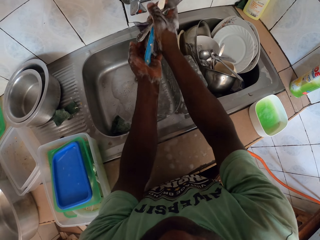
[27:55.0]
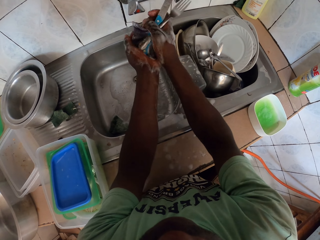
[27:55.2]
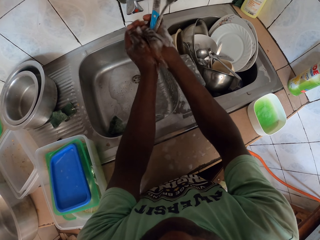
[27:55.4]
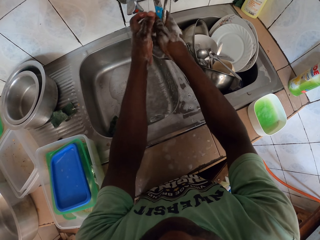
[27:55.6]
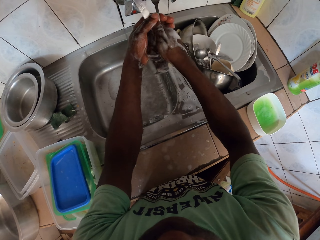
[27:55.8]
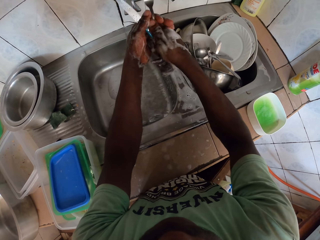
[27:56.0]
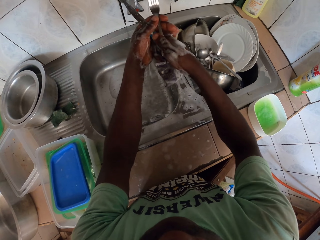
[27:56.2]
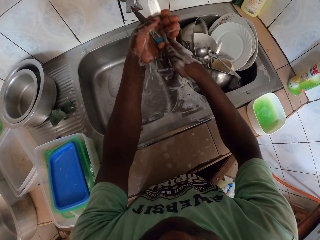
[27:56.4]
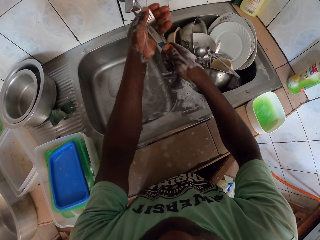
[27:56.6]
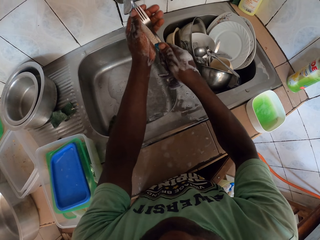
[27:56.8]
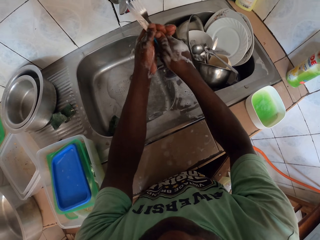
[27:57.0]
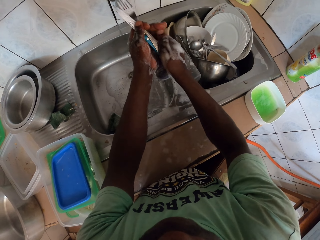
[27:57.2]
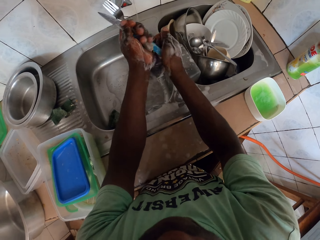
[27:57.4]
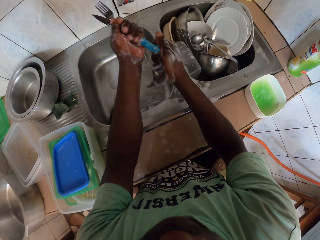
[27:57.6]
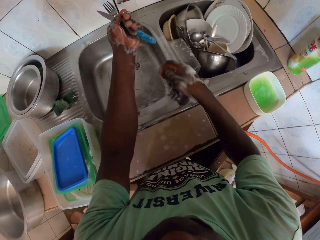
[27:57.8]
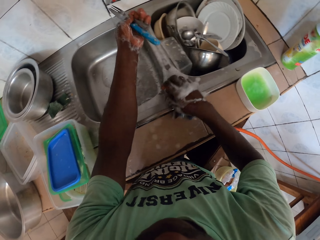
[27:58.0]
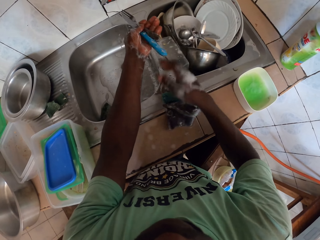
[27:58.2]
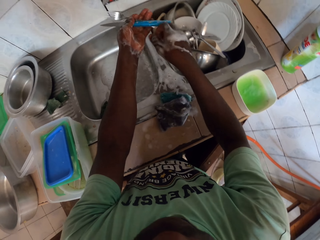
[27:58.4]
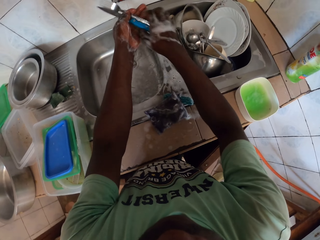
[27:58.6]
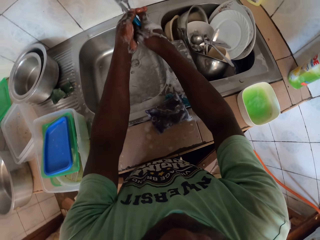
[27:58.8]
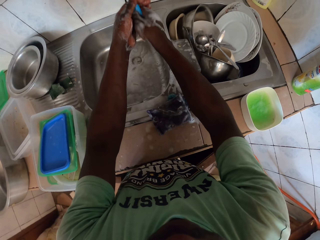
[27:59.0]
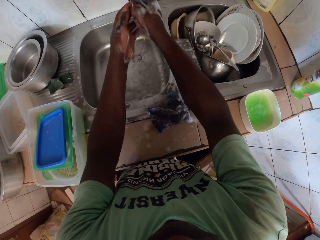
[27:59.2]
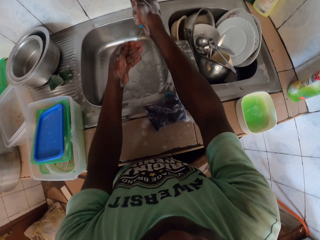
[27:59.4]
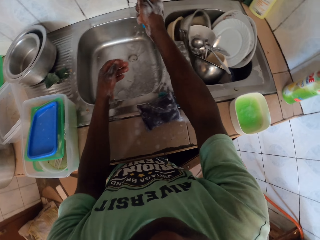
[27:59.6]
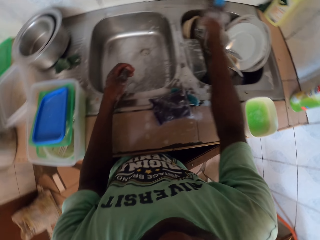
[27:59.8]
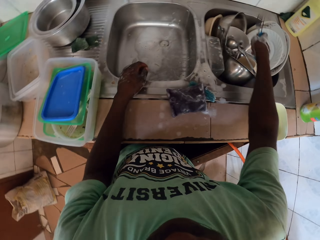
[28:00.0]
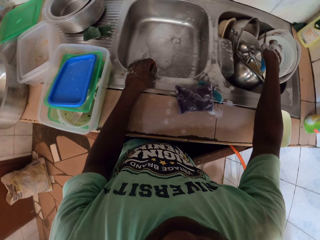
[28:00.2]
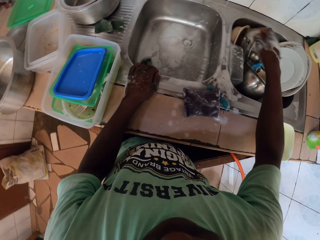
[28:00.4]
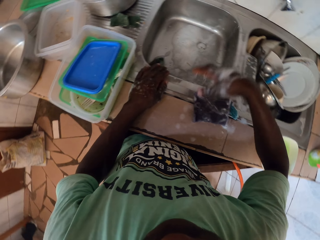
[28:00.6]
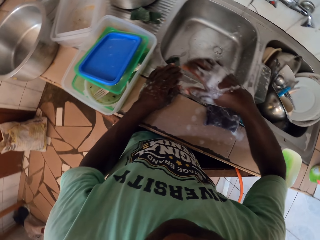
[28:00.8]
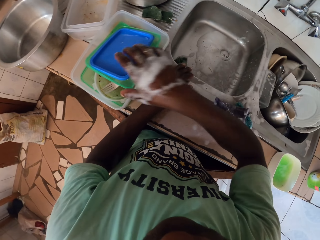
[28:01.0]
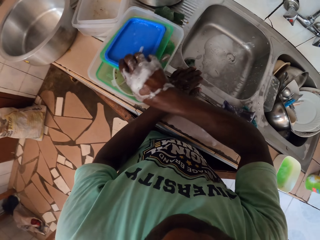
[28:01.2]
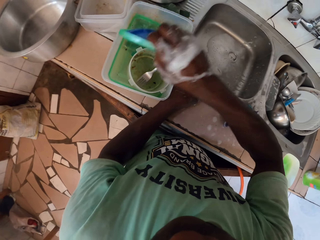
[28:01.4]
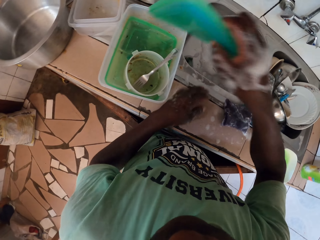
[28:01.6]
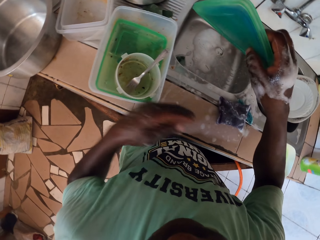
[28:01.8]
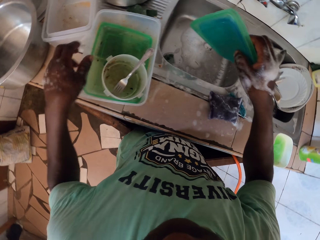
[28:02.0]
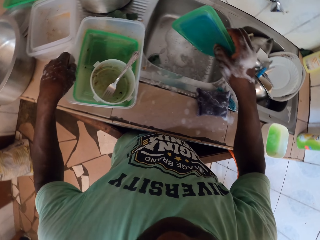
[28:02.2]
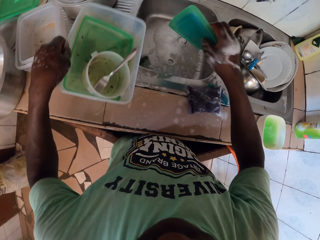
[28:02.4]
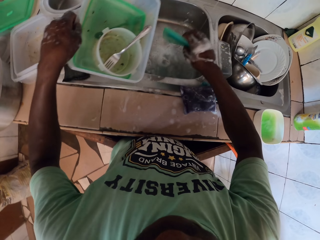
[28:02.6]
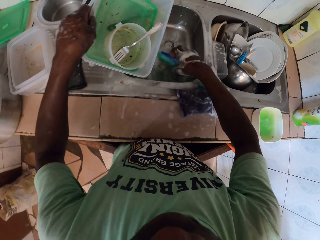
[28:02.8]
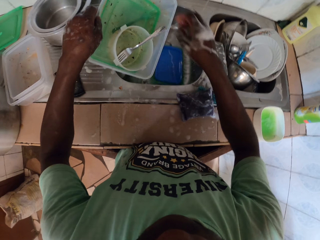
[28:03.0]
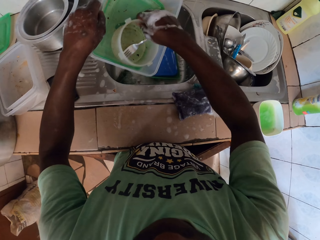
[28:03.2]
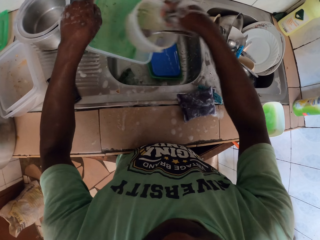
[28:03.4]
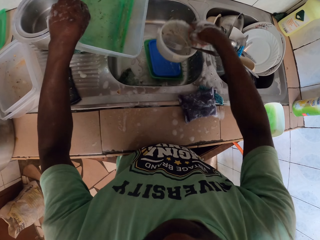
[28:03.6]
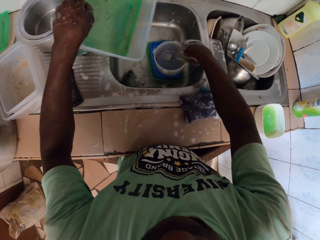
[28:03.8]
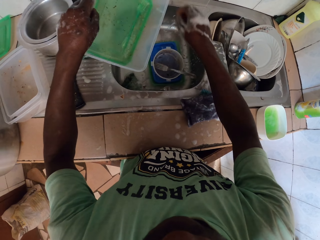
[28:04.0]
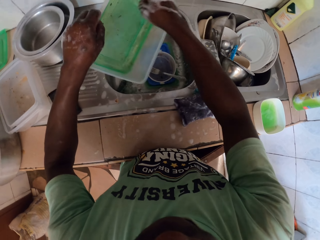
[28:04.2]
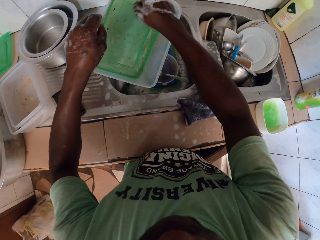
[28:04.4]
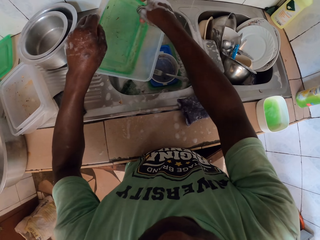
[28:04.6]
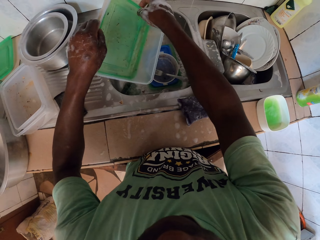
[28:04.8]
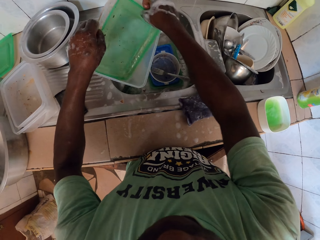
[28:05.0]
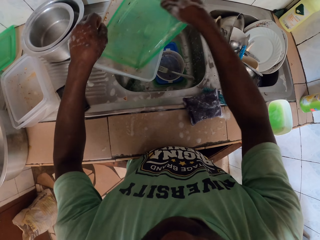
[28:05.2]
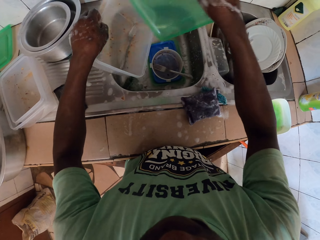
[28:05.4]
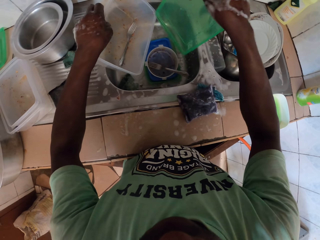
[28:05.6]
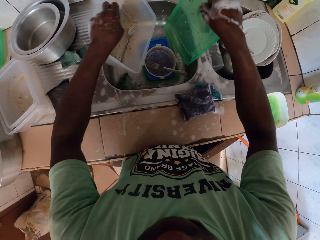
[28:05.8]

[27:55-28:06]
The camera wearer pushes the knife with the left hand. They hold the knife and fork on the hands. They put the sponges on the sink. They take the knife and fork with the right hand. They put the knife and fork in the sink. They put down a spoon. They pick the lid with the right hand. They drop the lids in the sink with the right hand. They pick the dish from the counter with the left hand. They pick the dish with the right hand. They put the dish in the sink. They pick the lid with the right hand.

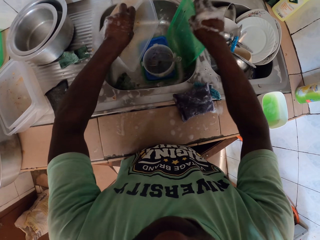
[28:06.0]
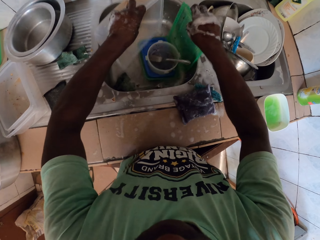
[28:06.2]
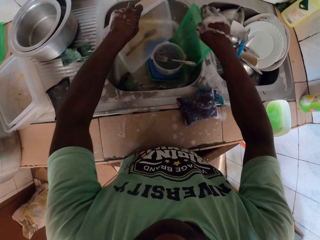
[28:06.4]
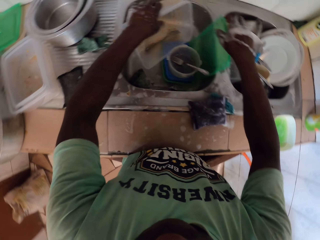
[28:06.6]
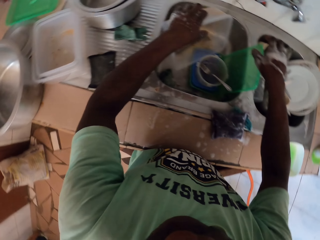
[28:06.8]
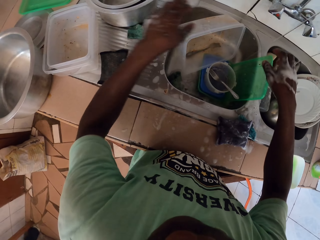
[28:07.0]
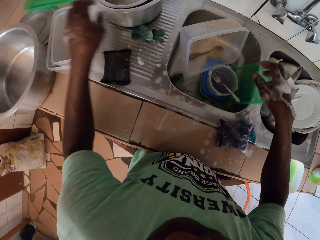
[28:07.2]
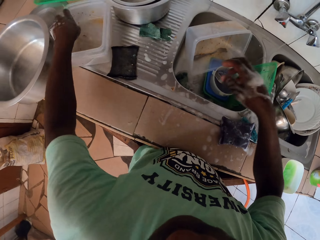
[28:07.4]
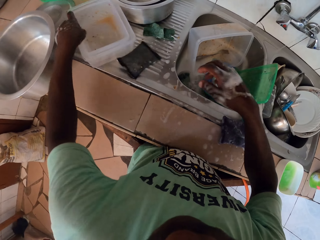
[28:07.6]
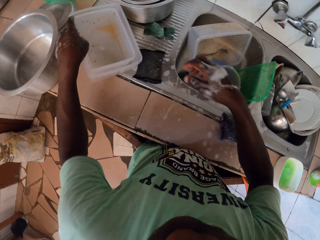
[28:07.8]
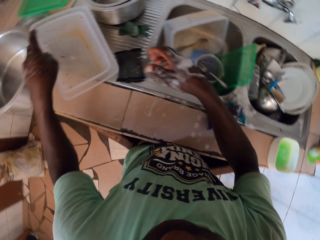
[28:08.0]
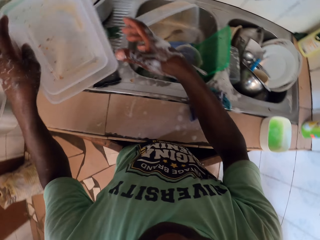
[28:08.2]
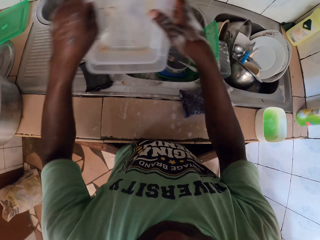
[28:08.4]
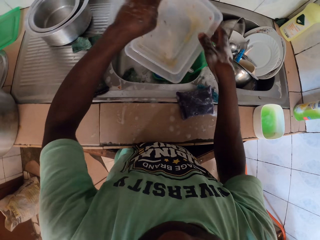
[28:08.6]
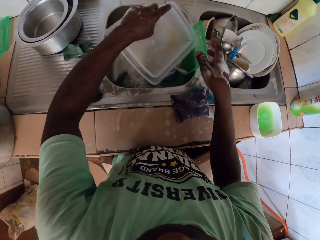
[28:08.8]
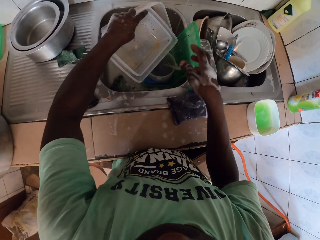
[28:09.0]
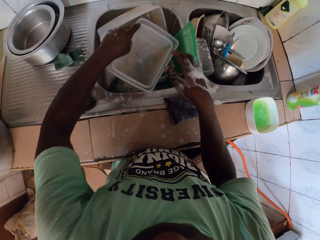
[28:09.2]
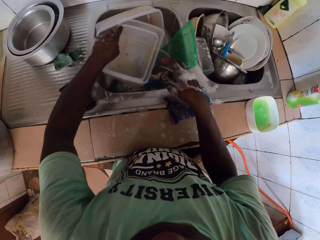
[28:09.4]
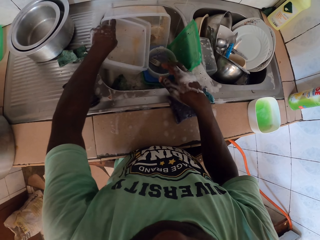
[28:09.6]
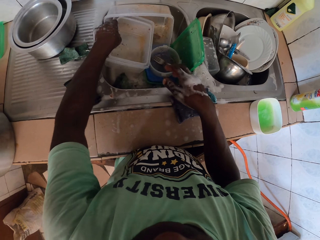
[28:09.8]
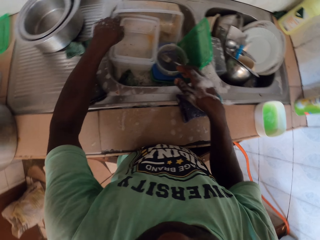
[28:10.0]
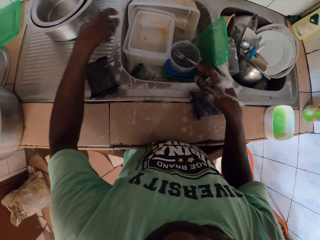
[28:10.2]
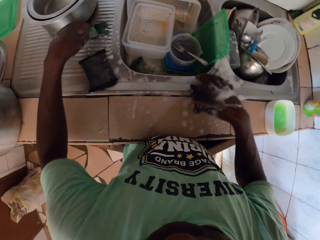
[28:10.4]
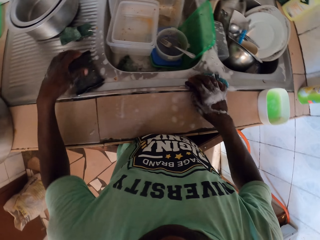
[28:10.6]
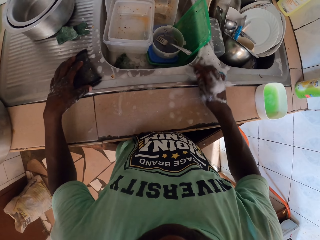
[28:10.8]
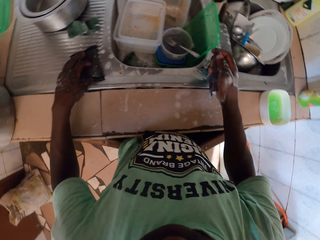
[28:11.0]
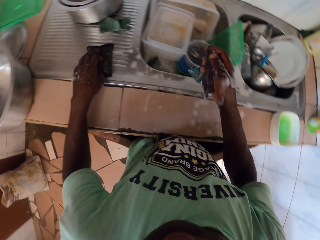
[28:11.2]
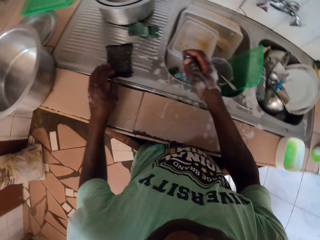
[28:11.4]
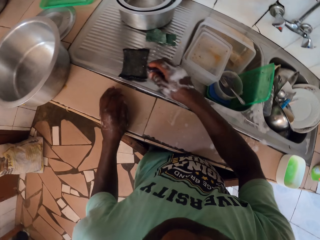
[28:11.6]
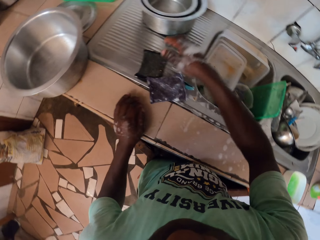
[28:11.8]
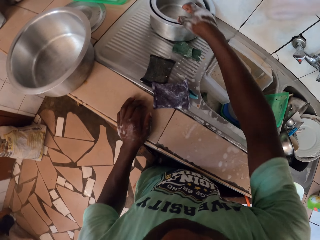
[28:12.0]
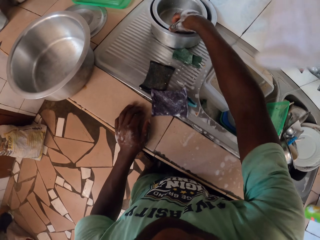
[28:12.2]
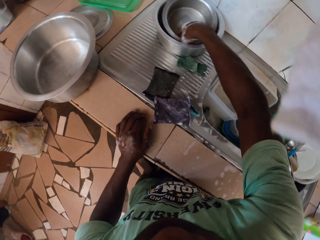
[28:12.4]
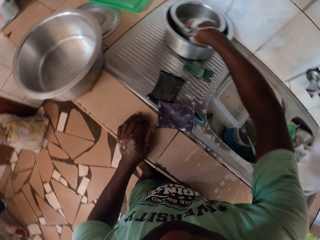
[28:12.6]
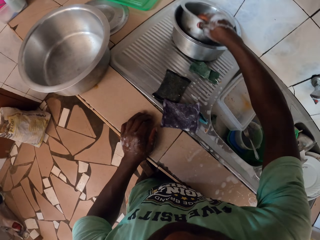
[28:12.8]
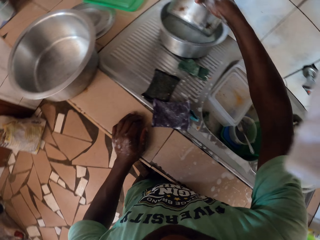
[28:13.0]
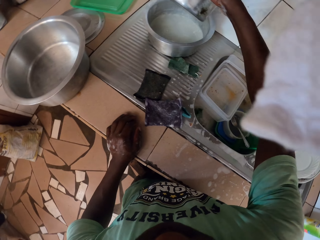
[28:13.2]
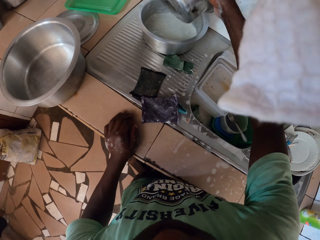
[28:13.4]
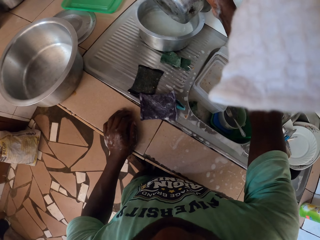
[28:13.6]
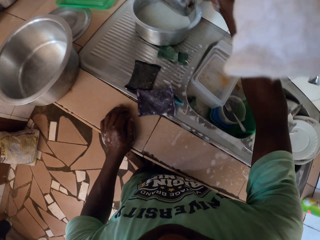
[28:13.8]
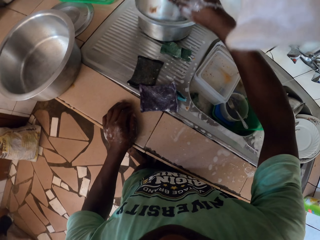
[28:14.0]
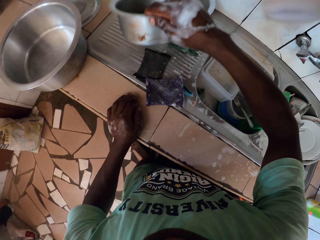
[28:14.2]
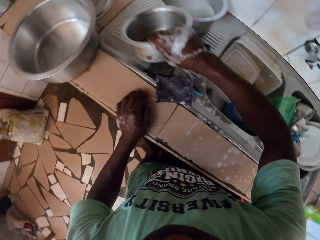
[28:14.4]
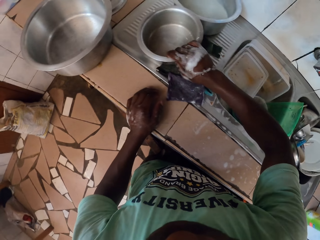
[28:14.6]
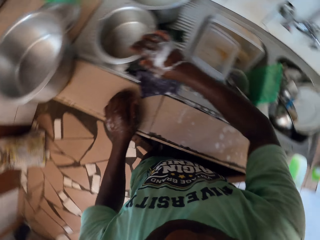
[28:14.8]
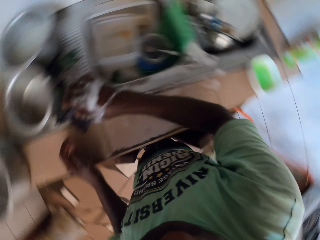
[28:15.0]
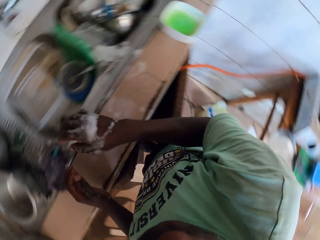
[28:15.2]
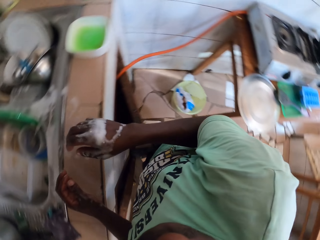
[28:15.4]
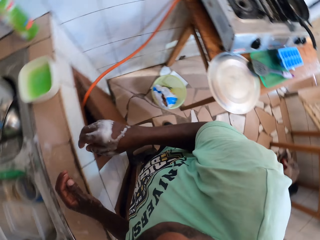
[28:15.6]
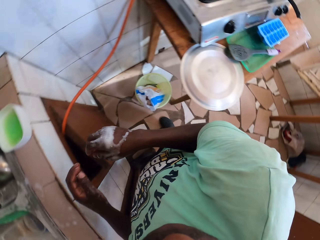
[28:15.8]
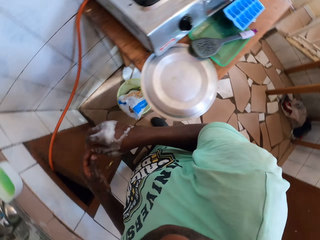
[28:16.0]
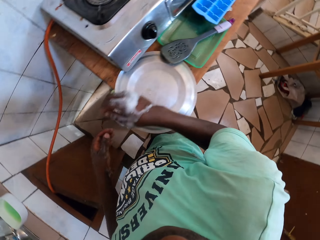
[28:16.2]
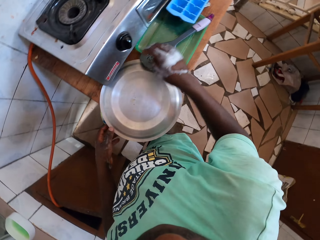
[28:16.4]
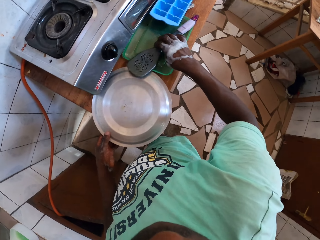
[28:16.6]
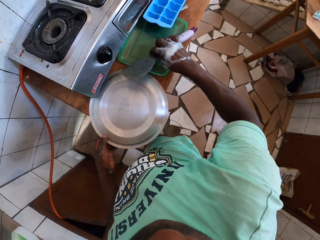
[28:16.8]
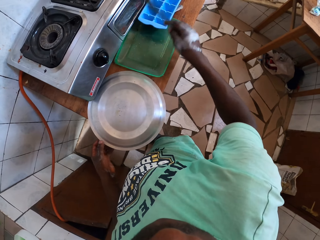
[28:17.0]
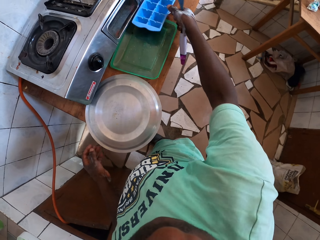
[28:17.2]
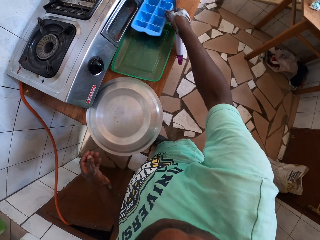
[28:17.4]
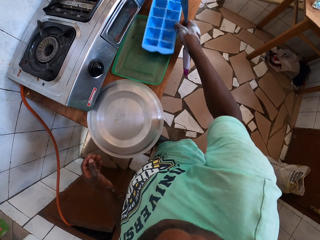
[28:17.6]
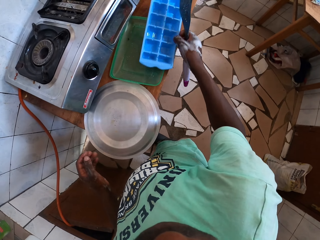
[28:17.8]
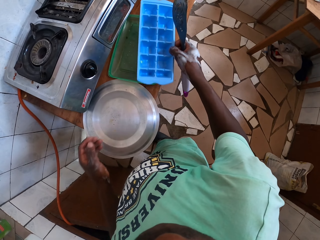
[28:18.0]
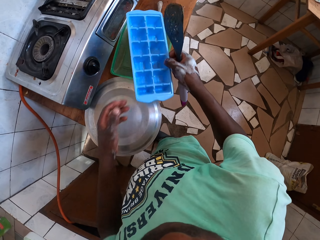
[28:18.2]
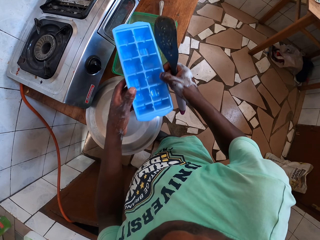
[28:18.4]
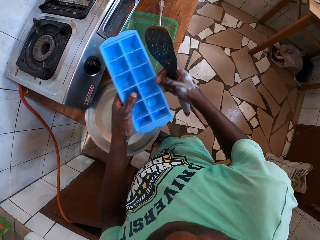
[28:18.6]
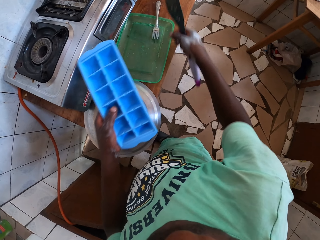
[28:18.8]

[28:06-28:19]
The camera wearer puts the dish and lid in the sink with both hands. They pick up the dish with the left hand. They hold the dish with the hands. They put the dish in the sink with the left hand. They pick up the sponge with the right hand. They move the sponge on the sink with the left hand. They put the sponge on the sink. They pick up the pot with the right hand. They look at the pot. They put the pot on the sink. They turn around. They pick up the spatula spoon with the right hand. They pick up plastic lids. They pick up the tray with the right hand. They pass the tray to the left hand.
